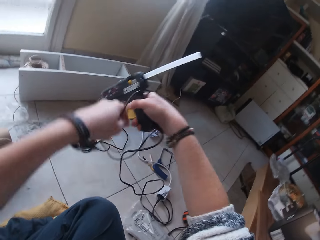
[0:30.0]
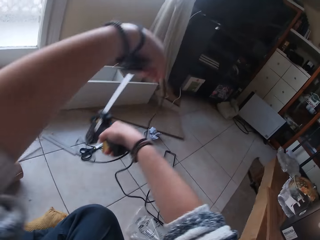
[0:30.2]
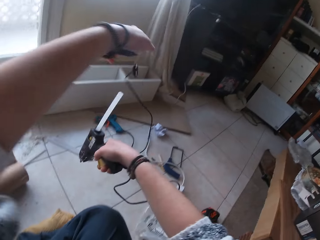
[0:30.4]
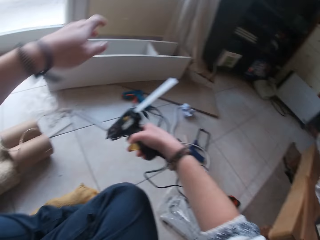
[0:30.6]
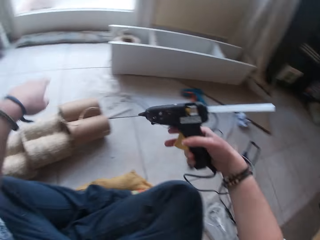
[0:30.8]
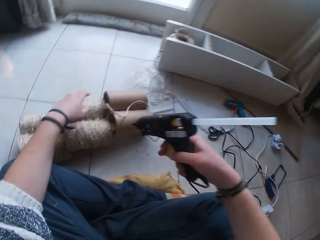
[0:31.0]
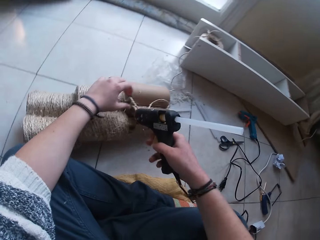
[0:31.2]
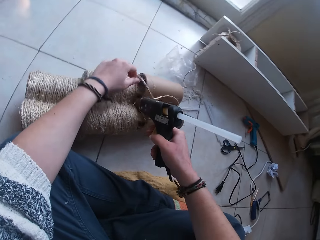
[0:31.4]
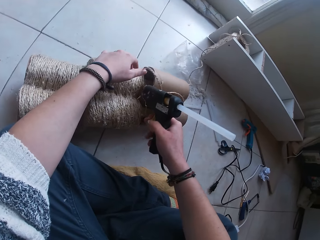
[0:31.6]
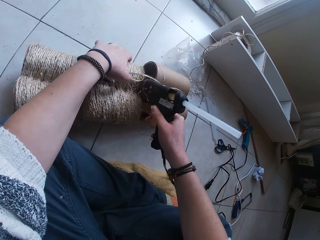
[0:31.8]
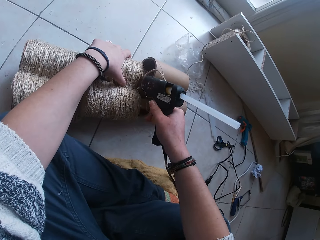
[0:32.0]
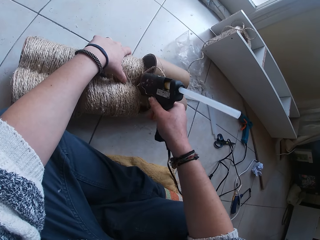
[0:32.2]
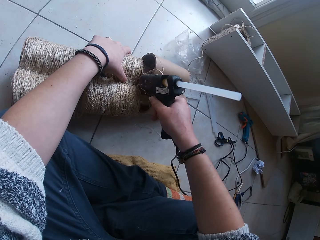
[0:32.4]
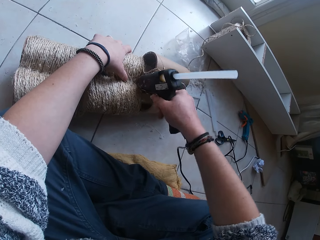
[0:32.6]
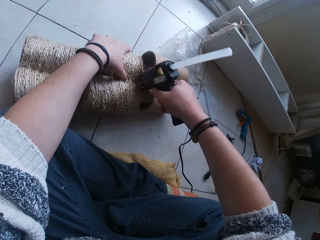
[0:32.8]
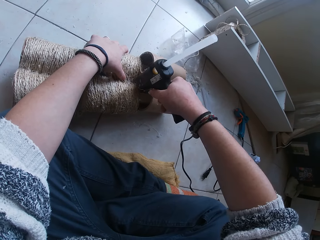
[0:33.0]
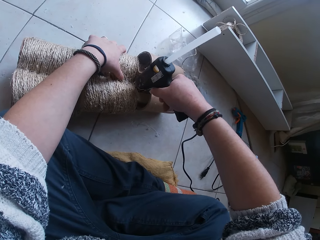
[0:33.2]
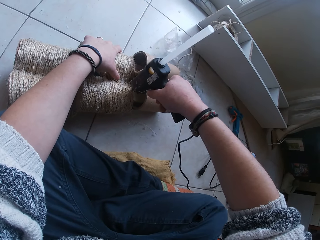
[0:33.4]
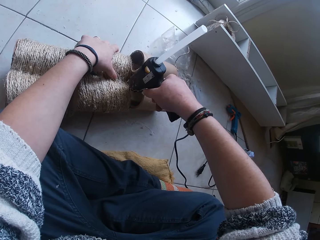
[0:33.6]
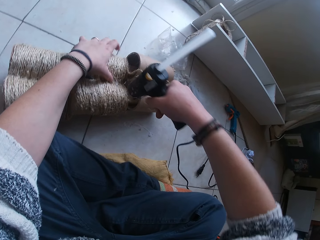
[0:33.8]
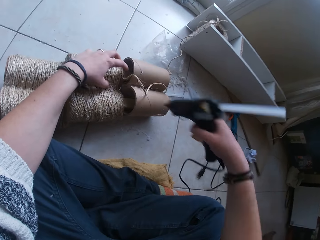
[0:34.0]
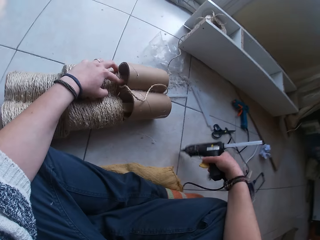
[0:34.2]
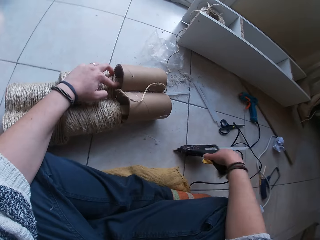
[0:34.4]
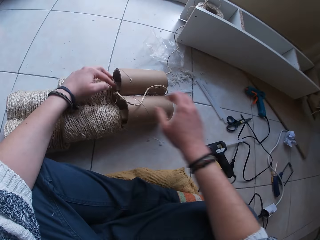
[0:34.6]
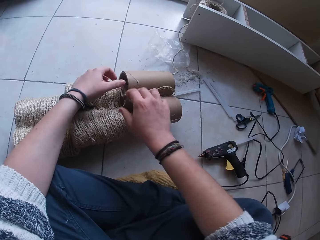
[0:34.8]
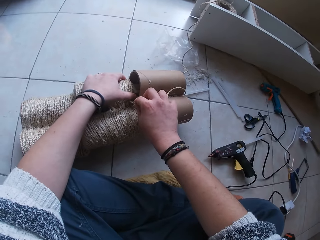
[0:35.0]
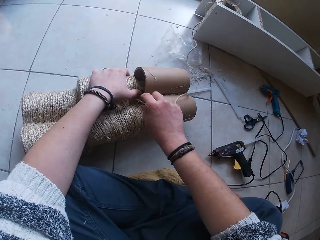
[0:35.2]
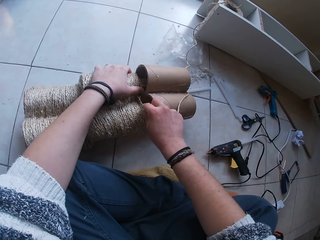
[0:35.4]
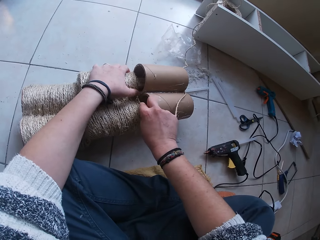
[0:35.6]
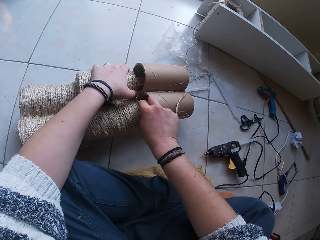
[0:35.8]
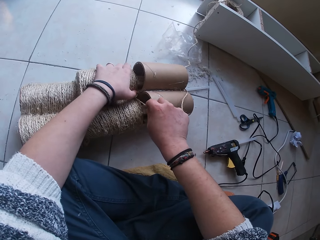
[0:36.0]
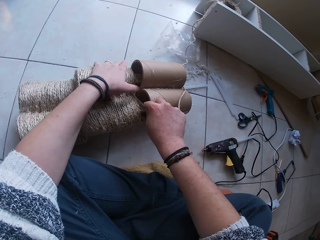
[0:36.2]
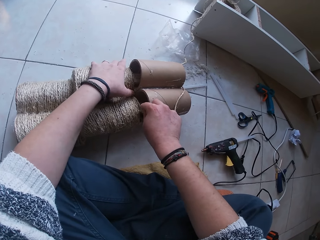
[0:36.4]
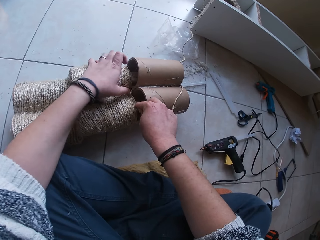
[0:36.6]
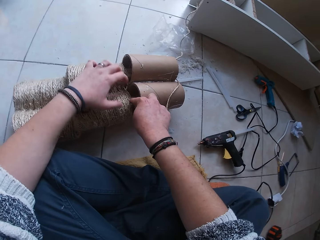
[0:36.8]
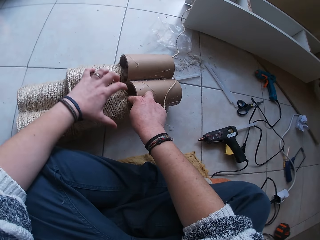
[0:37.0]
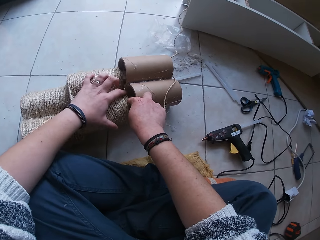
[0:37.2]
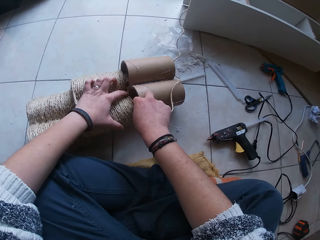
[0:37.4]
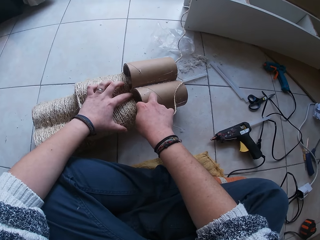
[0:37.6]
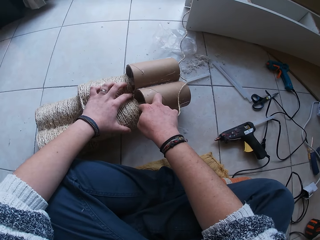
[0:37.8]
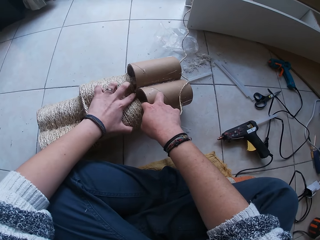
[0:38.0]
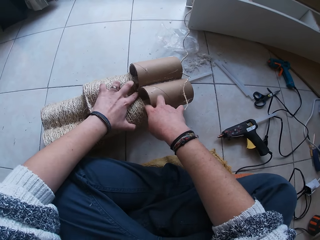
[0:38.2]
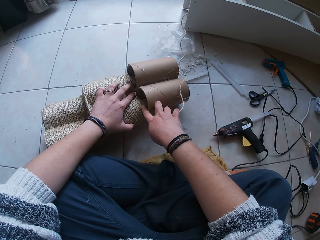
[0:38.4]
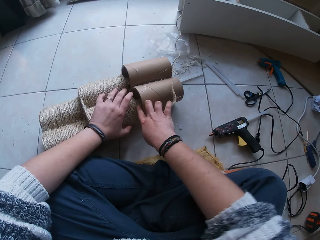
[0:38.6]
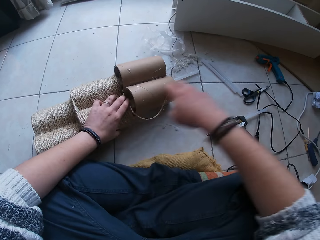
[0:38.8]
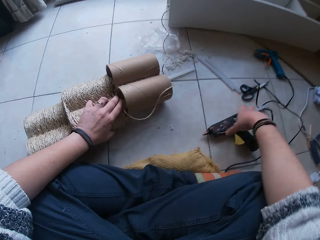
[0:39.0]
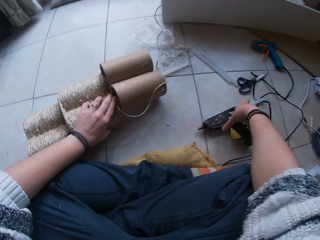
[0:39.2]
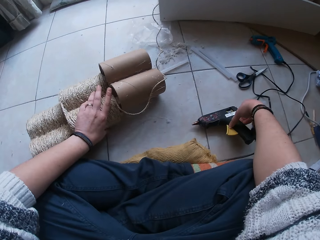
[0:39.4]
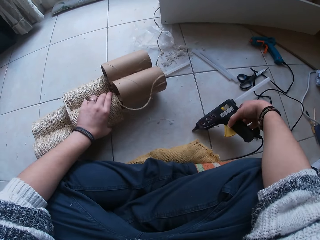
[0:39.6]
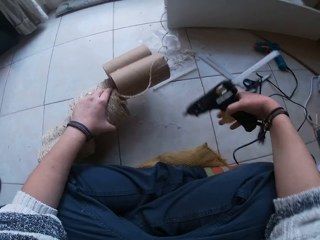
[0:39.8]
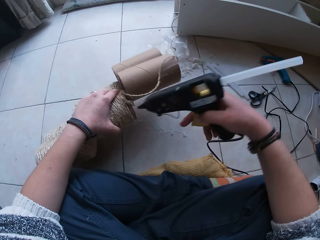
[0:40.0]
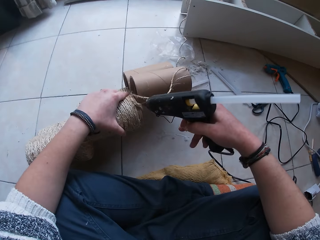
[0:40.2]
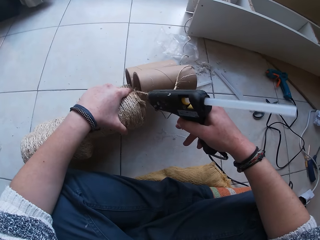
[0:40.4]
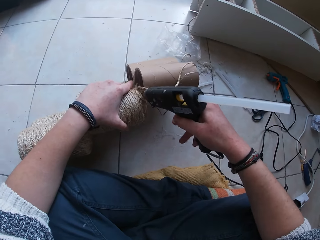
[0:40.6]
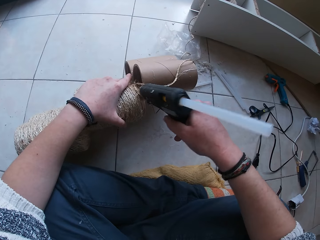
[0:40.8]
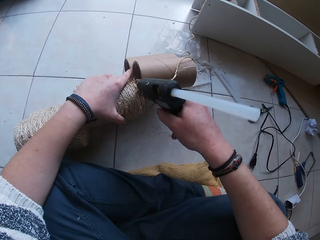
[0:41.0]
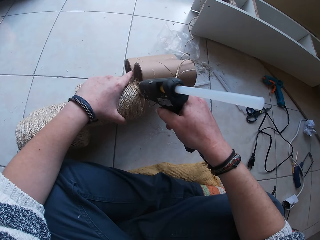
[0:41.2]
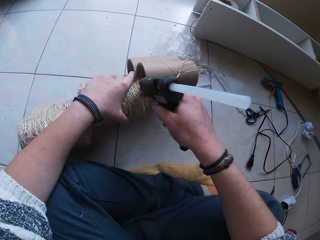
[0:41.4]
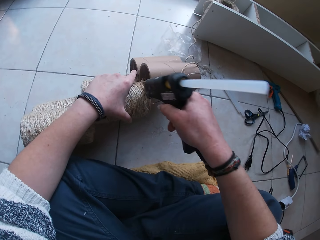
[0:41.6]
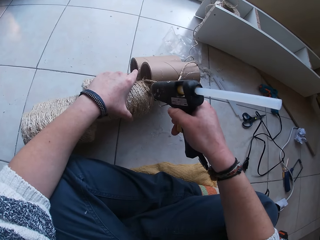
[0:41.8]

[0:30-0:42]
The camera wearer moves a cable on the glue gun in her right hand with her left hand. She lifts the cable from the glue gun and drops the cable on the floor. She moves the string of rope with her left hand. She holds the sisal rope with her left hand. She applies glue on the paper craft with the glue gun in her right hand. She drops the glue gun in her right hand on the floor. She presses the string of rope on the paper craft with her hands. She picks the glue gun from the floor with her right hand. She picks the paper craft on the floor with her left hand. She applies glue on the paper craft with the glue gun in her right hand.

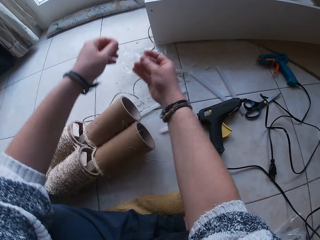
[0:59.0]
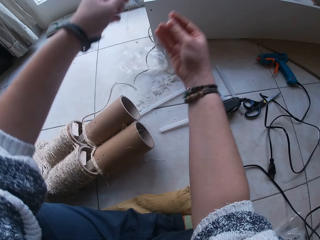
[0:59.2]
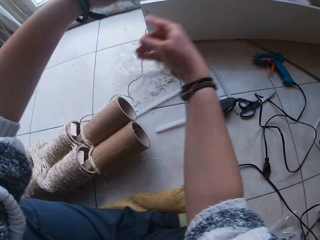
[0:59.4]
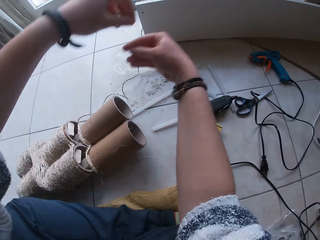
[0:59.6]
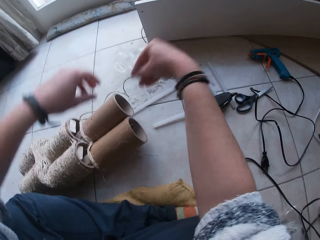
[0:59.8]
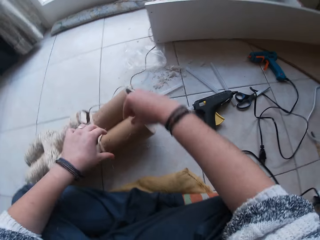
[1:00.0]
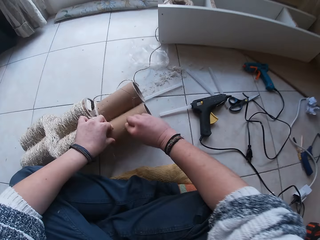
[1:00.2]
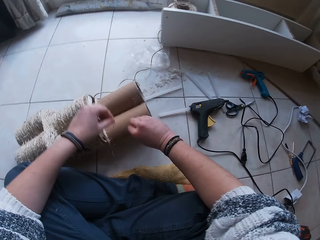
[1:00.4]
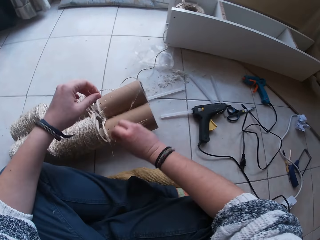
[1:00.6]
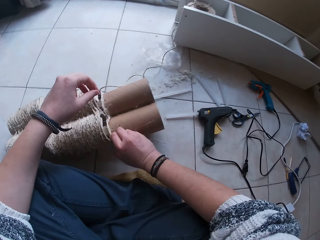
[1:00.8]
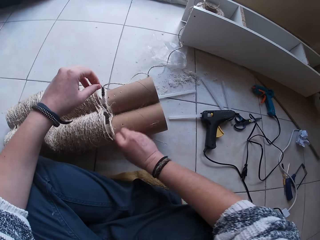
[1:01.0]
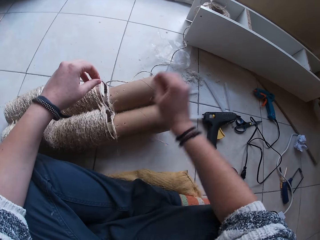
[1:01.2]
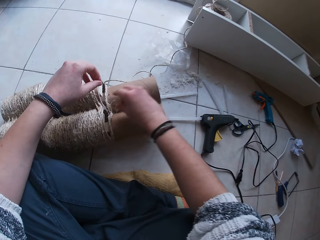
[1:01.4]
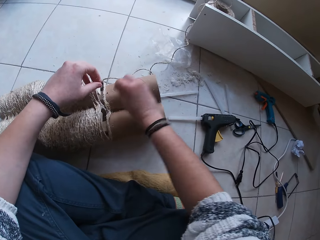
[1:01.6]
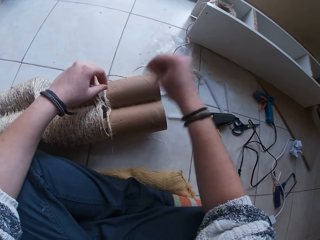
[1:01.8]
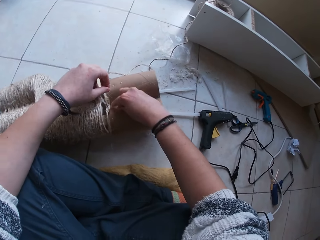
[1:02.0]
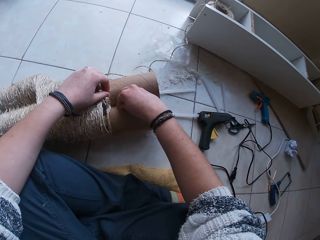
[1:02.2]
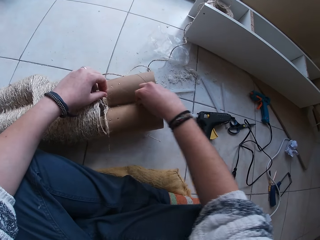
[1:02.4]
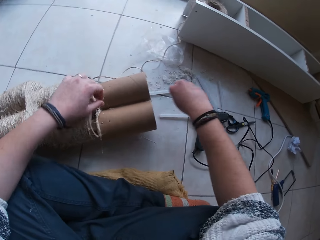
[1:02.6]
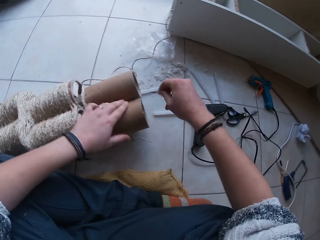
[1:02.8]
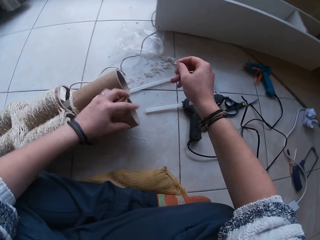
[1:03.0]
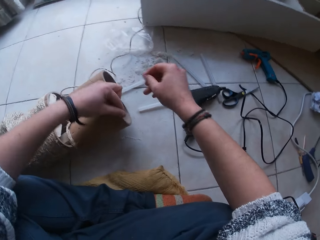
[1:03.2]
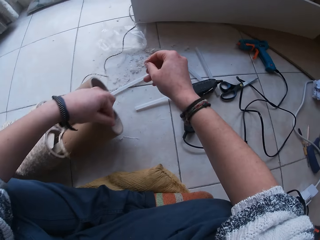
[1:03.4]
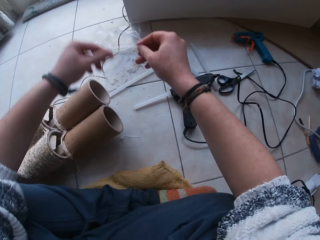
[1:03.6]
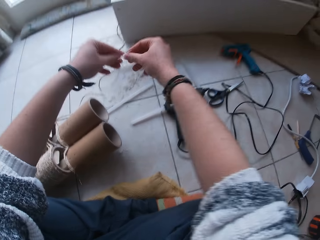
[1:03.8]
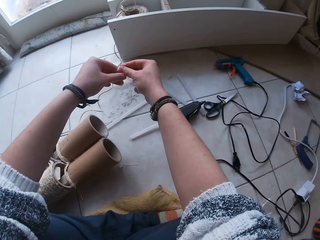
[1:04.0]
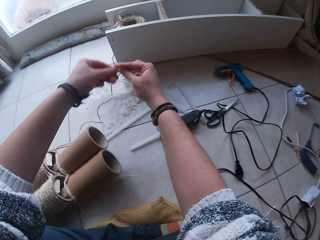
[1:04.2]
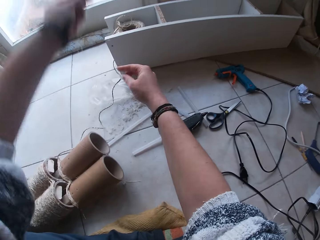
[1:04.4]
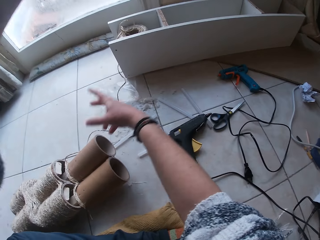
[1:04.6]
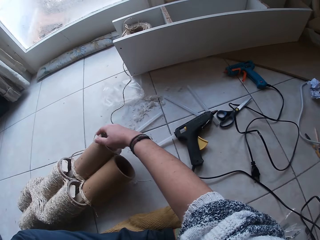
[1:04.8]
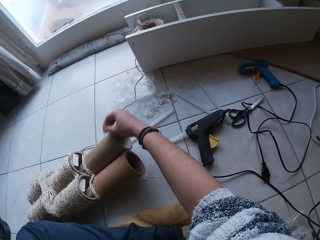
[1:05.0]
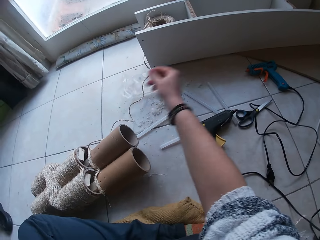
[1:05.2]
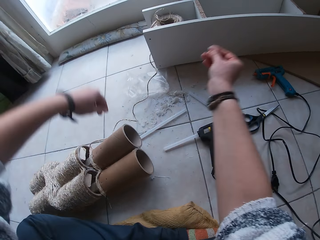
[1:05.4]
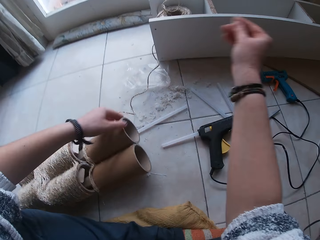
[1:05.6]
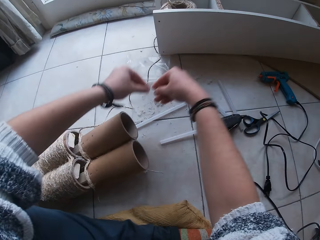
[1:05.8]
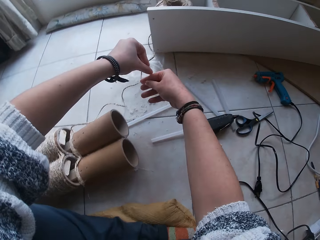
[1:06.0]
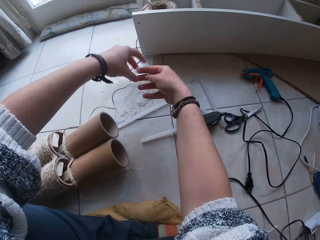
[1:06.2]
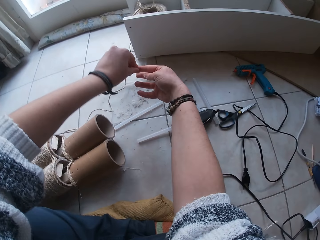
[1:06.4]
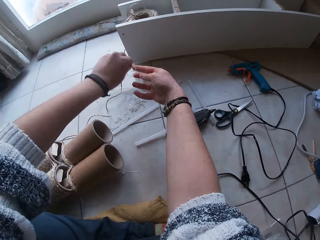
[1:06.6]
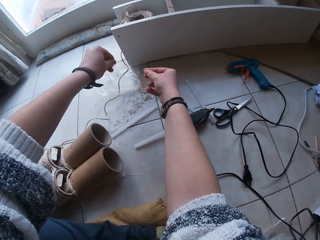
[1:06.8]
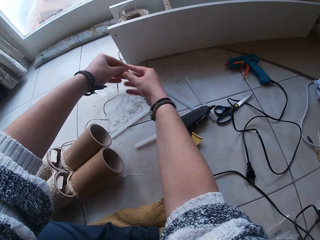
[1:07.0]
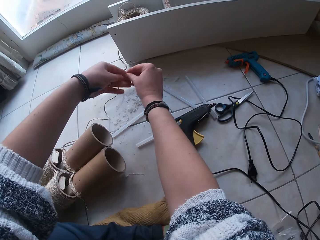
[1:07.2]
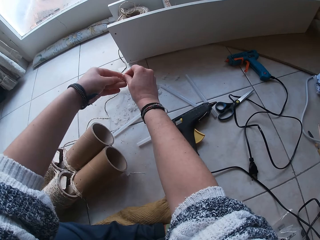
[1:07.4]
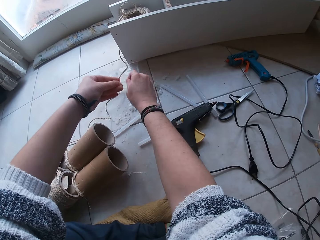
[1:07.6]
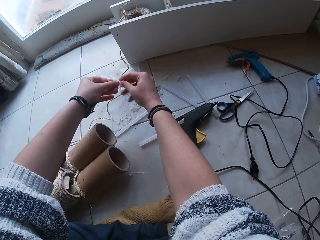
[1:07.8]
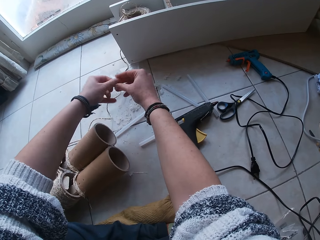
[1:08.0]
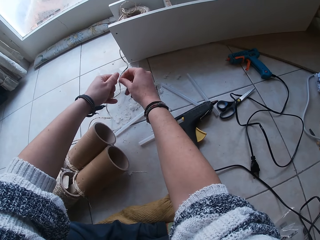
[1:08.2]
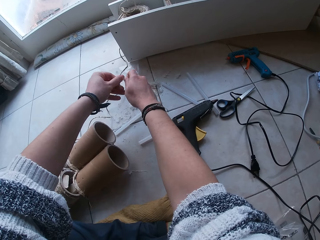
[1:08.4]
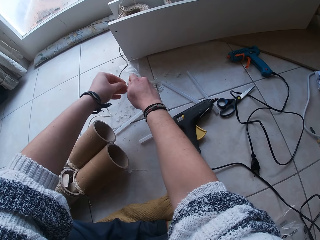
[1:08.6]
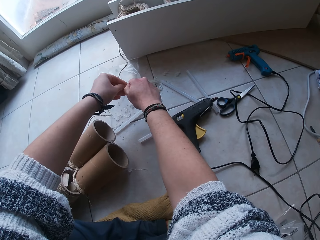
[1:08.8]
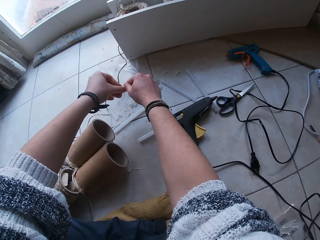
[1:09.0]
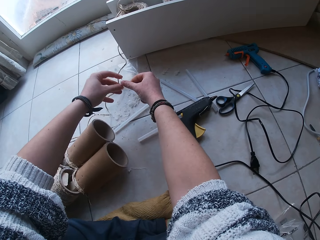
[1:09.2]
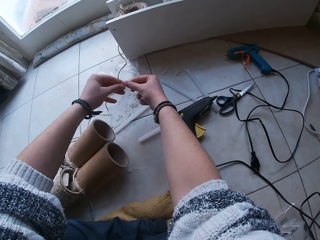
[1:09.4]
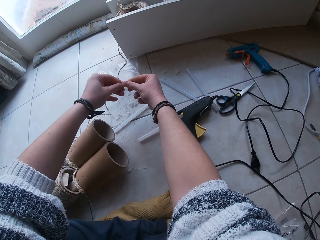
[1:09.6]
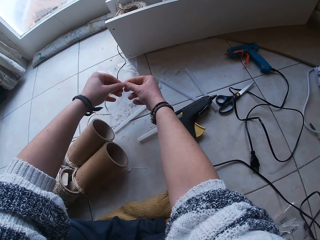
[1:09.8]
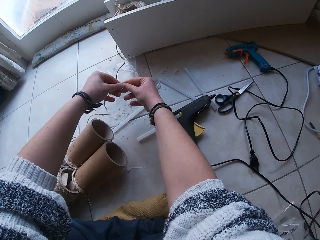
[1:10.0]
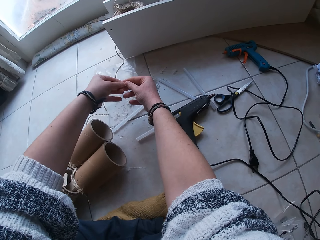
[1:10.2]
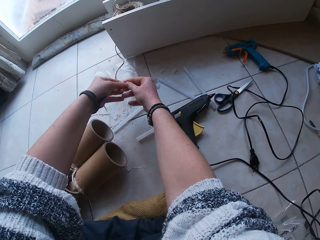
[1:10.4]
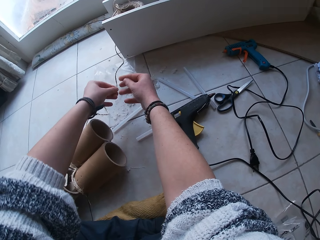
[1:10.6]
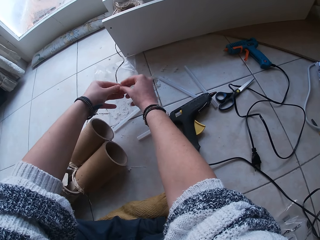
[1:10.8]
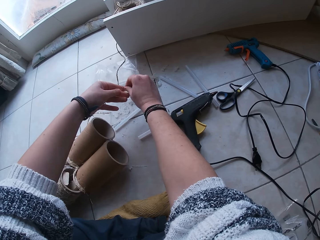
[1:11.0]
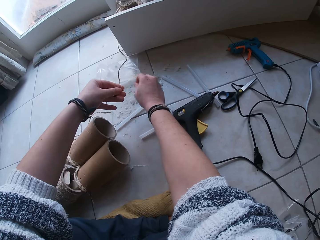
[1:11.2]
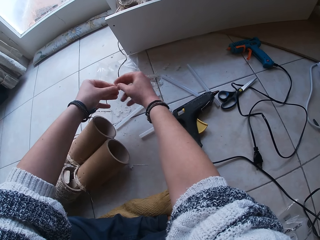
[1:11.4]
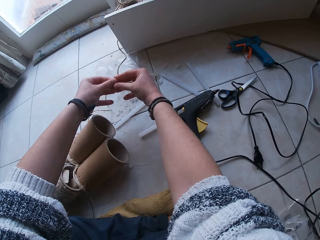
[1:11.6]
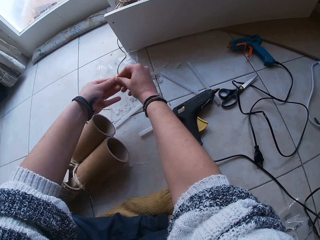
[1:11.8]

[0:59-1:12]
The camera wearer removes the sisal remains from a roll. She peels dried glue from her hands. She removes the sisal remains from her hands.
